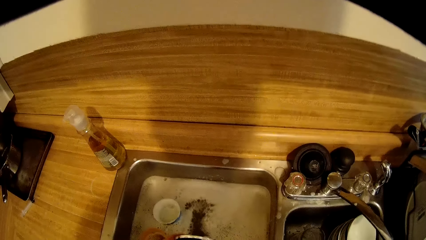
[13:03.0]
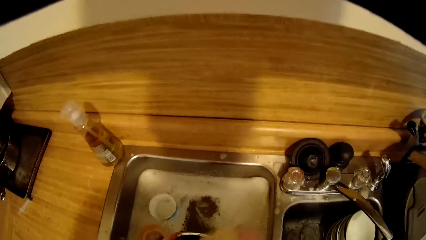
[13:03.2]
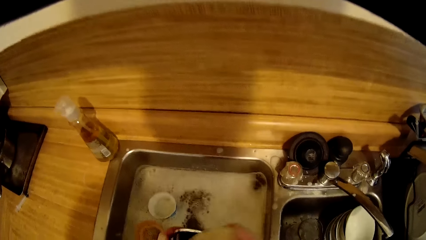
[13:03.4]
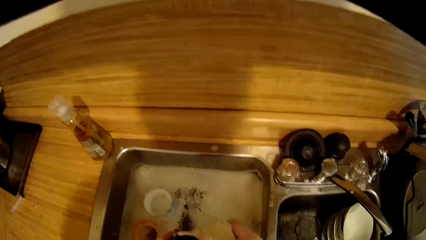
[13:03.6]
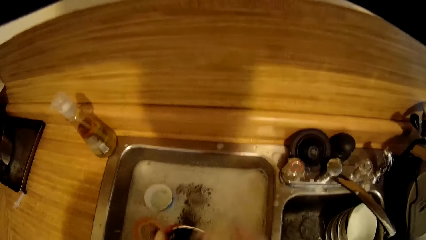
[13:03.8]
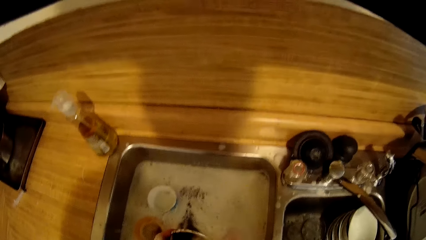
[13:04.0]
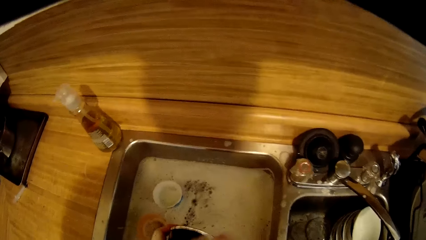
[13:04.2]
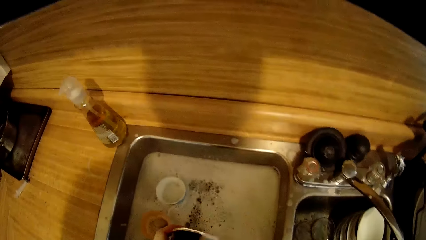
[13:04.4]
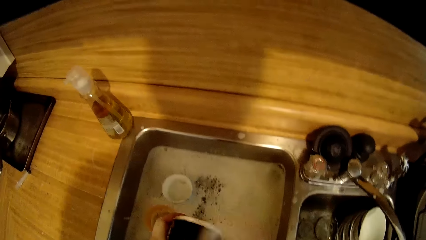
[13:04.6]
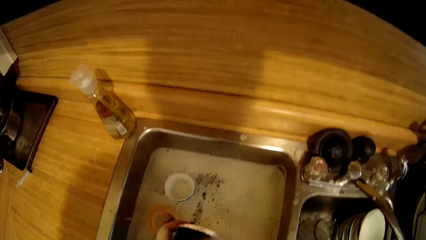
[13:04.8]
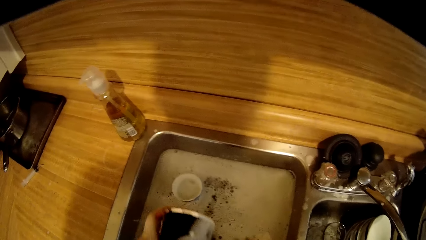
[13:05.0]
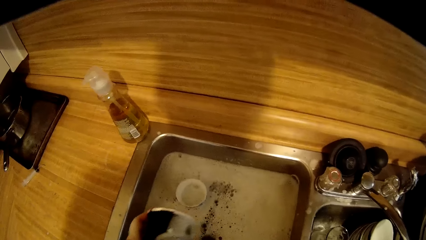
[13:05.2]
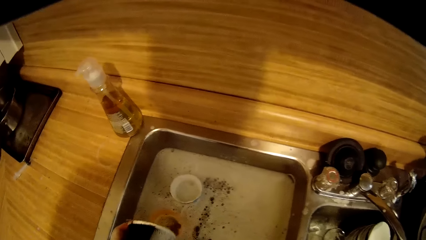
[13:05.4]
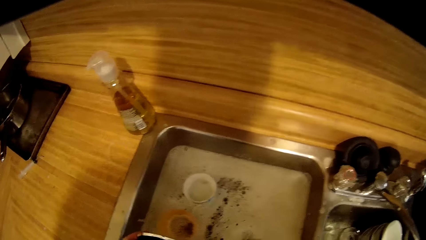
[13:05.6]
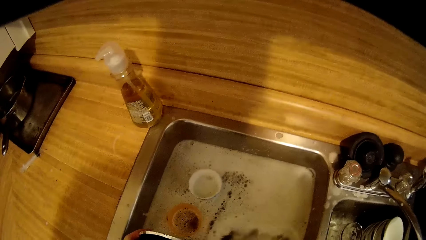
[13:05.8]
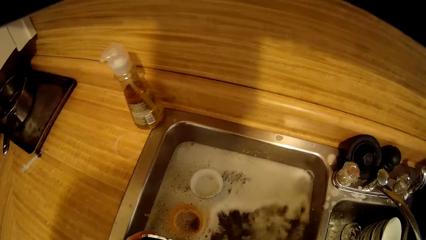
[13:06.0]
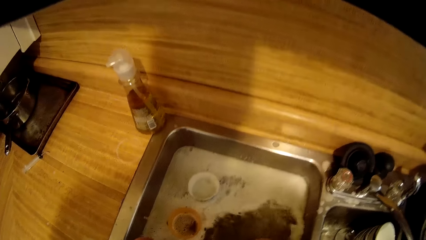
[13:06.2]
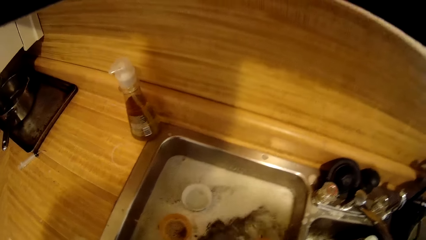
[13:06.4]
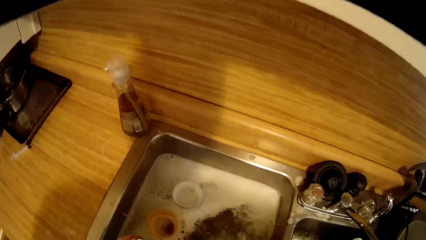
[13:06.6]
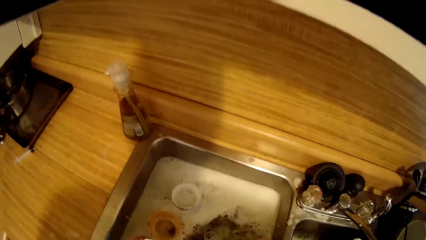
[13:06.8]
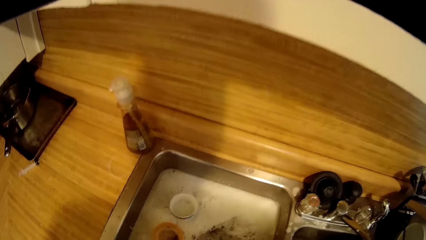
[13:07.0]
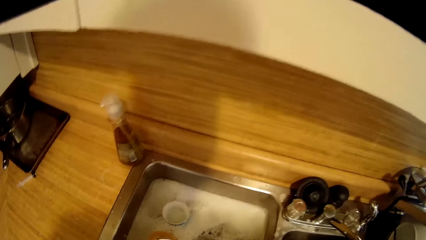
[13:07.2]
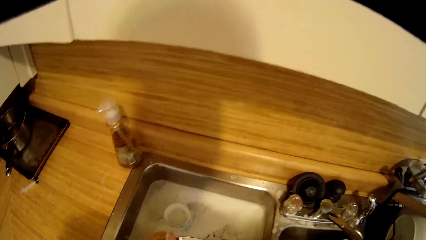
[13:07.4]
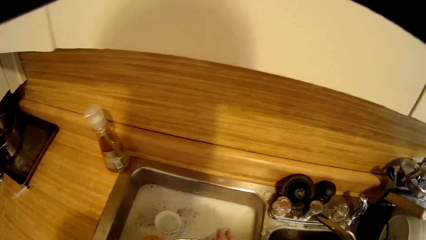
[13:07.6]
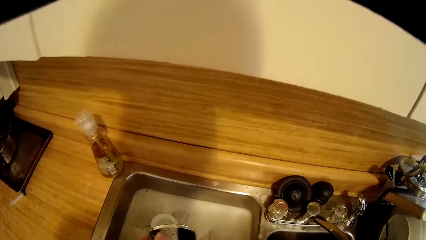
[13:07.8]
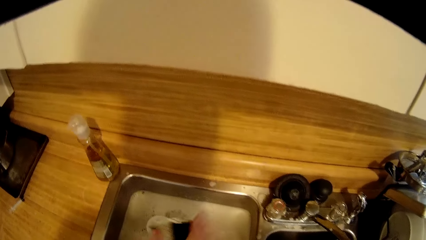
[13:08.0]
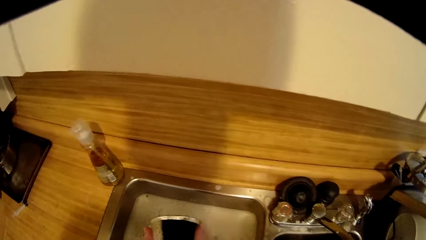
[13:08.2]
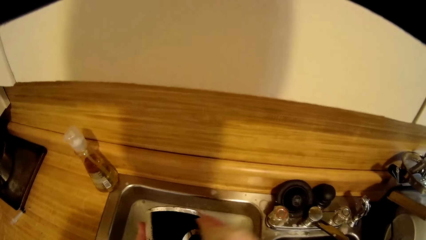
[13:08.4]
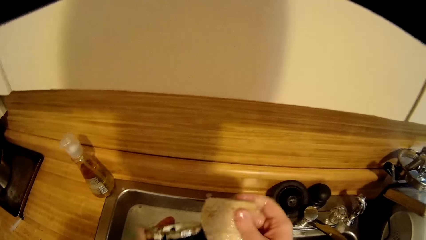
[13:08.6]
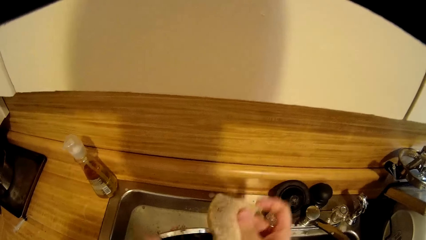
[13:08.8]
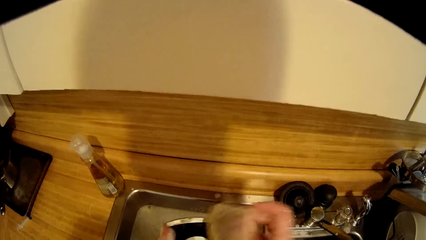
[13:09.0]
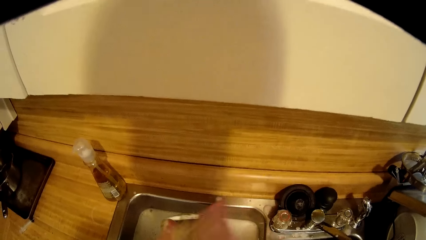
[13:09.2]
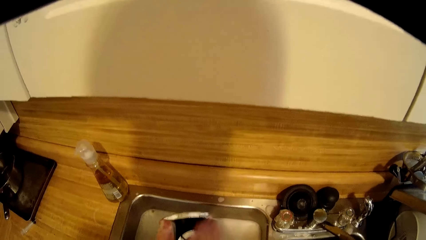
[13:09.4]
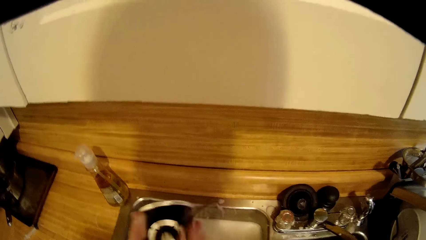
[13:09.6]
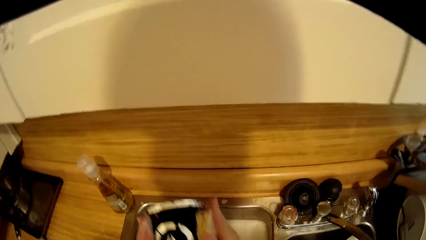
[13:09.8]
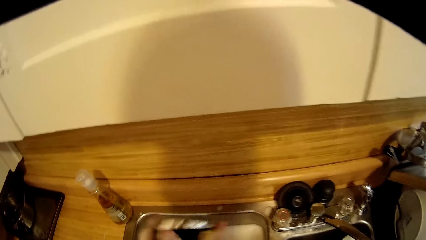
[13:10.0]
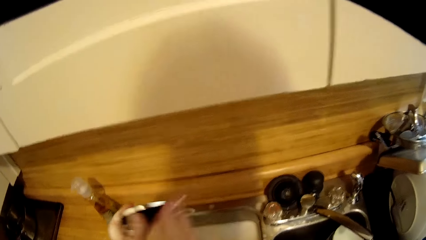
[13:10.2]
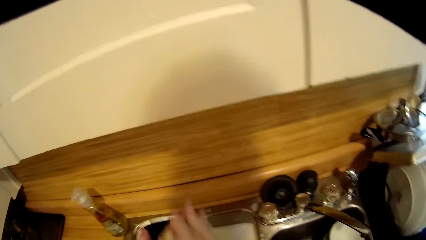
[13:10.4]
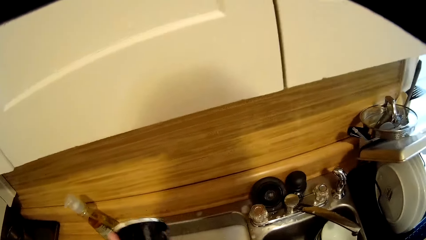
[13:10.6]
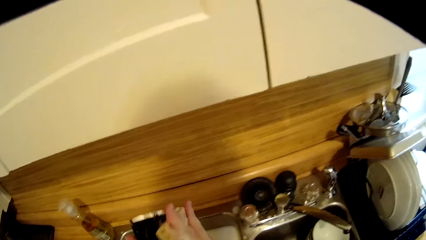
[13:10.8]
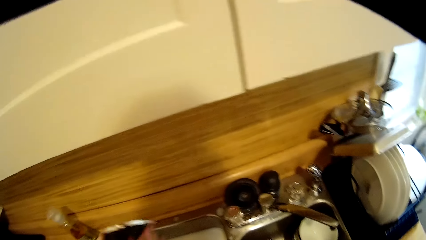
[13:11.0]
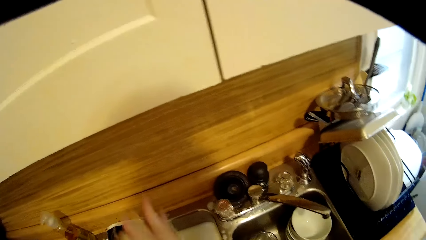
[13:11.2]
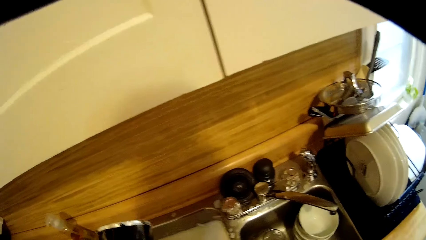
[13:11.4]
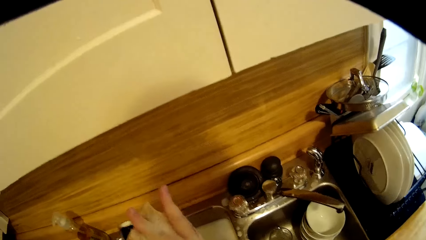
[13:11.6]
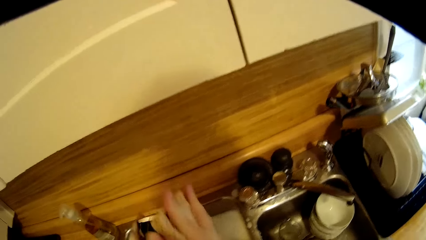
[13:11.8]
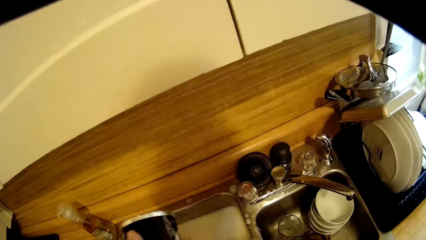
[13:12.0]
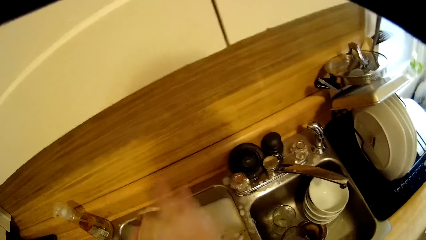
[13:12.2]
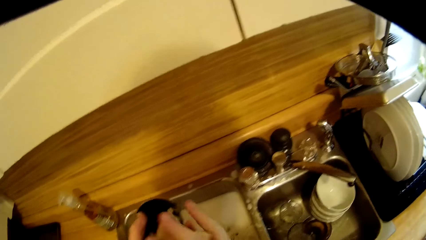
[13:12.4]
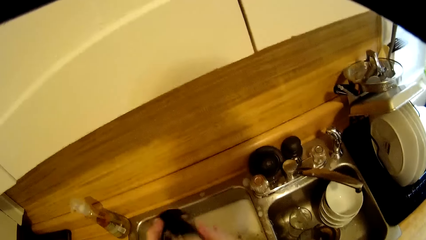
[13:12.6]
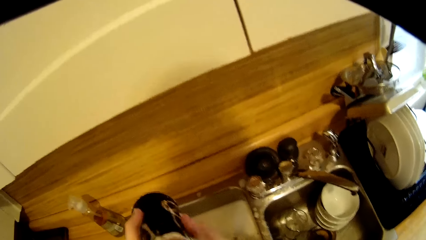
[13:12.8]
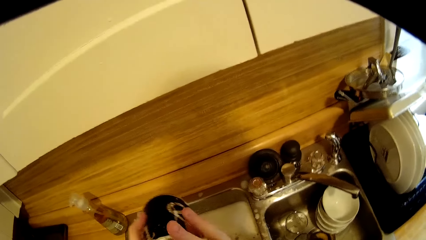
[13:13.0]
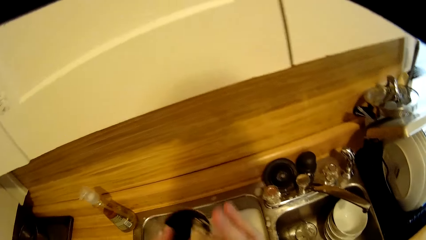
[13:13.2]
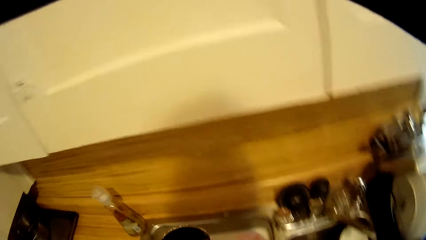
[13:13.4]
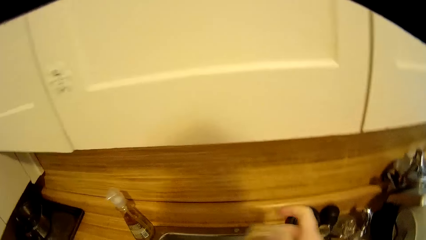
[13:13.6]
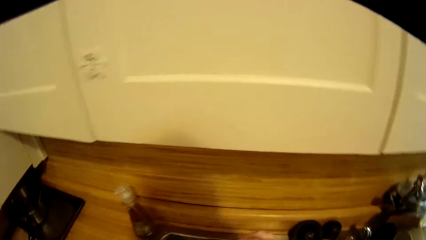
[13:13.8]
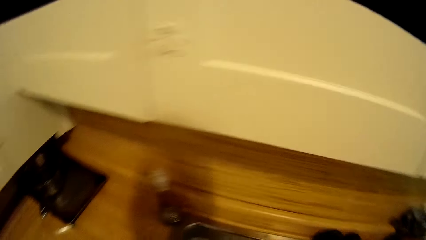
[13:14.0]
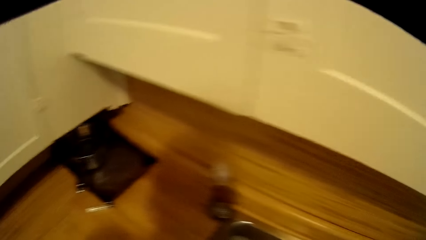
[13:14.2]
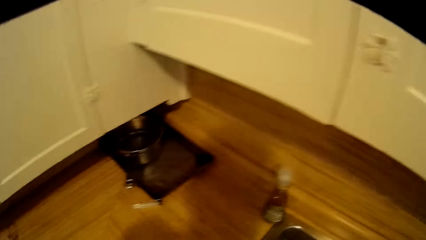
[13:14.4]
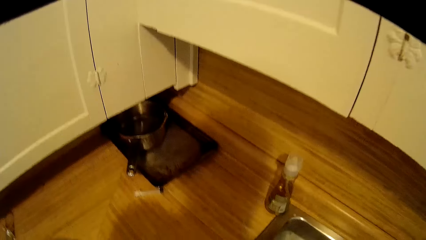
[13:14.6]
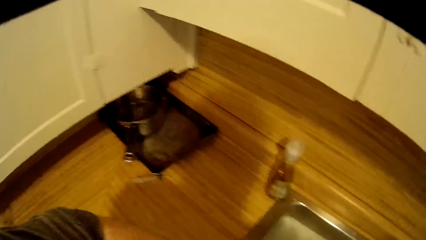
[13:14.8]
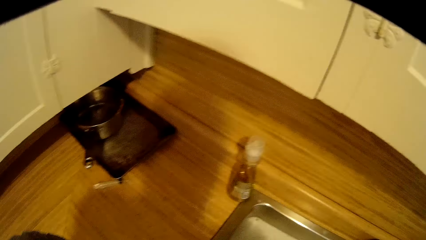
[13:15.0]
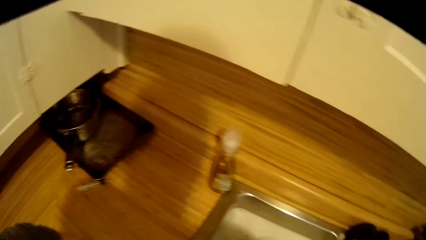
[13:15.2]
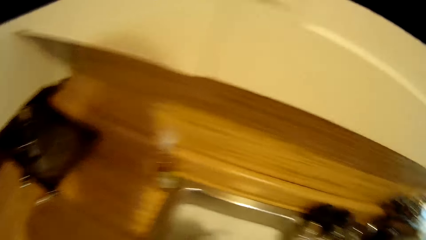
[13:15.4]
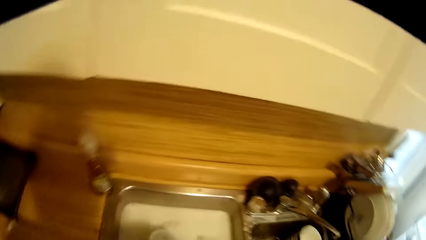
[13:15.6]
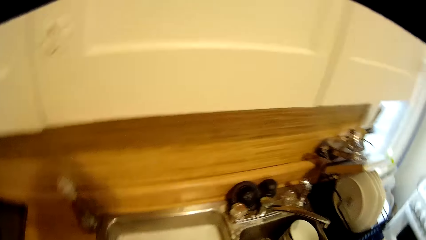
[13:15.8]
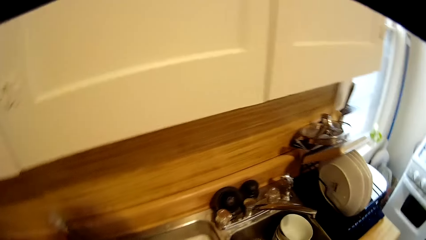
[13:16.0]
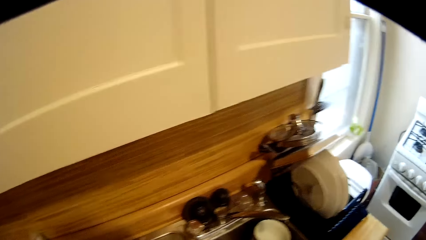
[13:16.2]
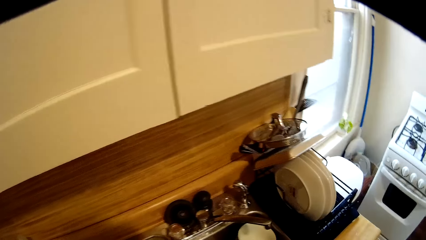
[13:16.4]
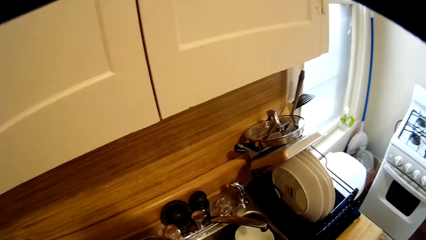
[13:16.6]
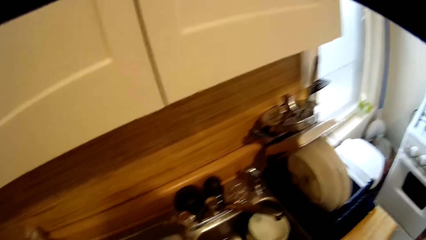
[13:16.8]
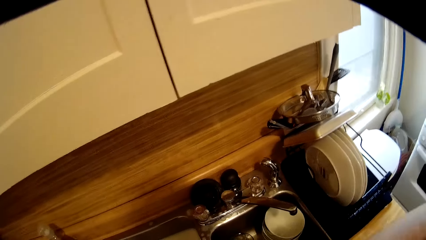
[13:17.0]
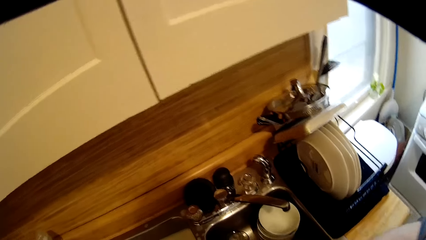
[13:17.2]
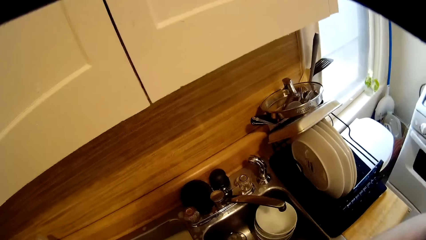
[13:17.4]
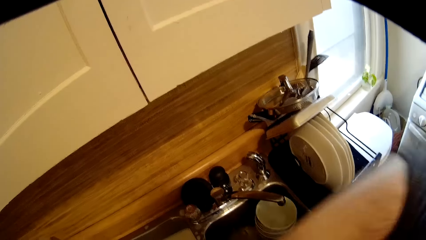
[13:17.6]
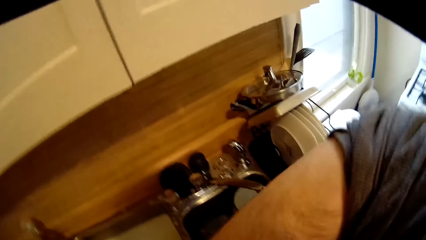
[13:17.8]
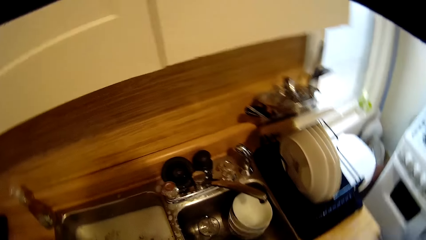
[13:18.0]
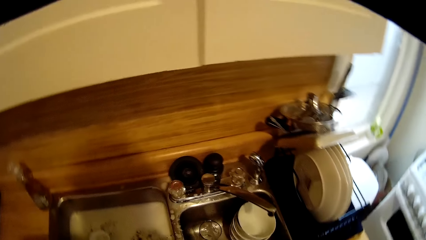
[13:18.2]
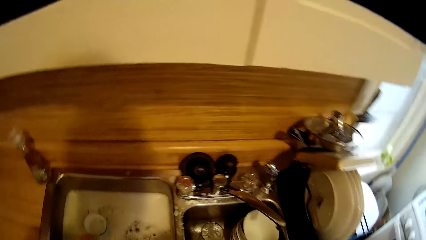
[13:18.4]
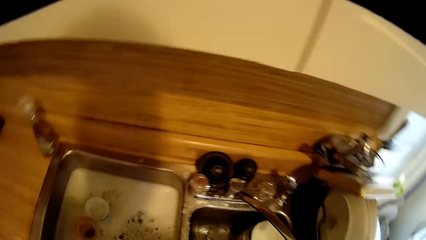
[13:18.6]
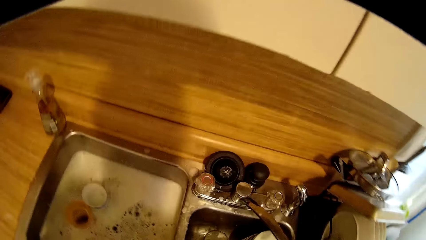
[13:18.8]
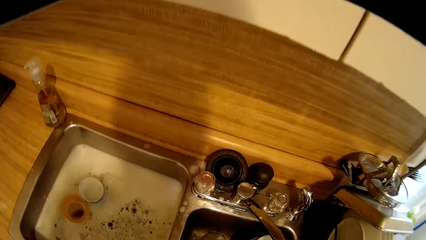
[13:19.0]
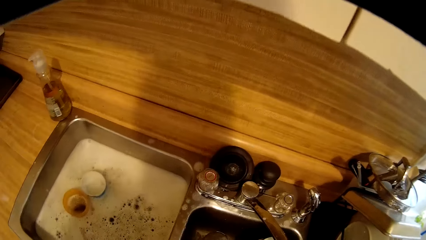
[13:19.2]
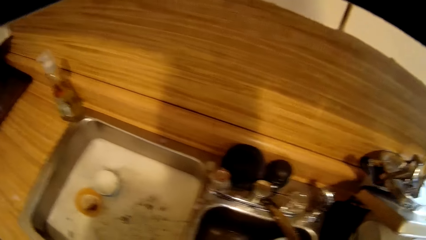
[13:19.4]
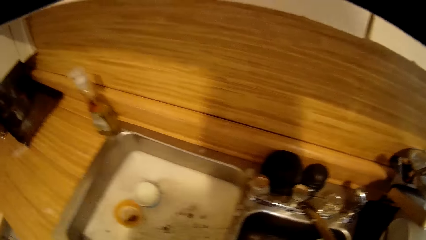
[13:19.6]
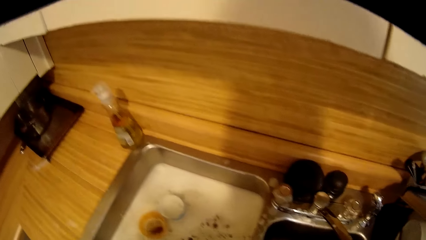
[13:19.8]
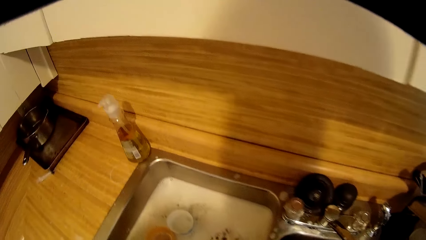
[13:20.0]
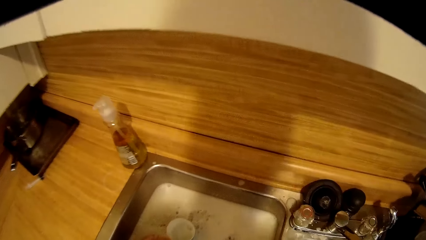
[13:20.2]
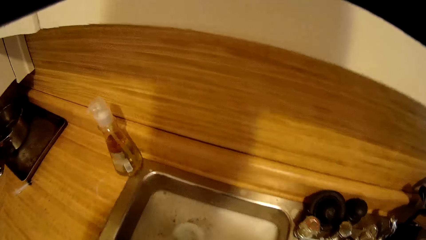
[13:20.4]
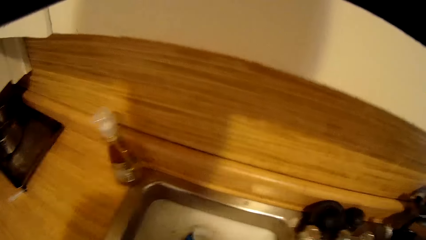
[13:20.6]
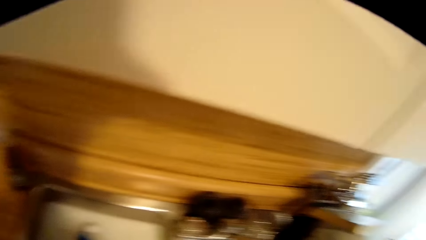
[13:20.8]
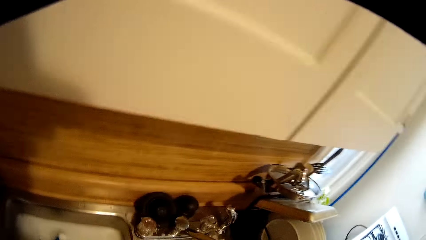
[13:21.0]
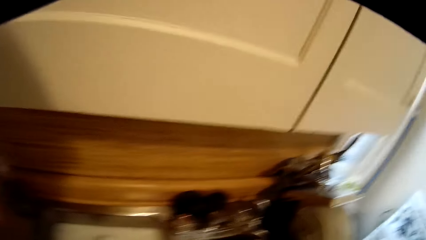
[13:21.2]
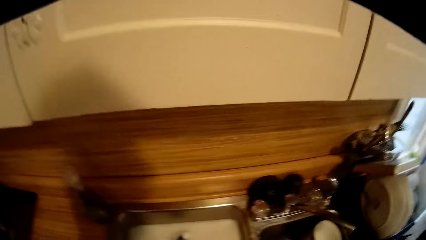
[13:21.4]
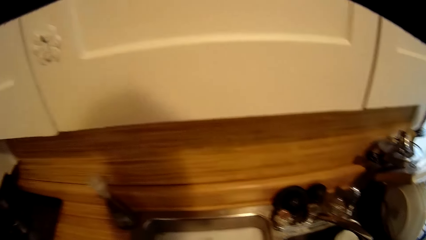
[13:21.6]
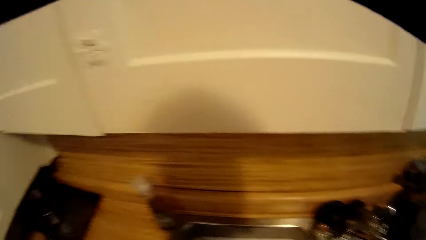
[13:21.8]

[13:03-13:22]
The camera wearer washes a mug with a sponge. They put the sponge in water. They wash the mug with the sponge. They walk around the kitchen. They drop the glass.
